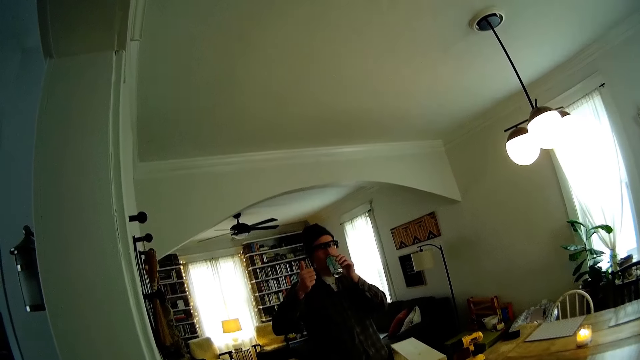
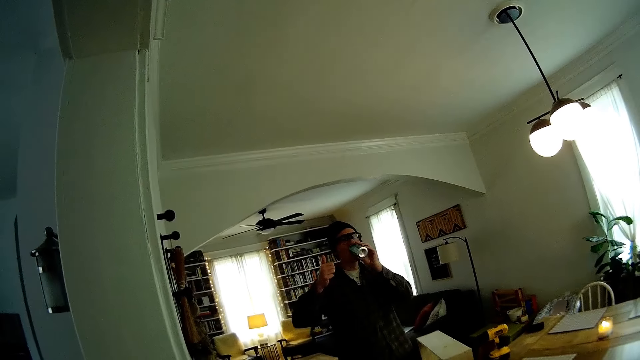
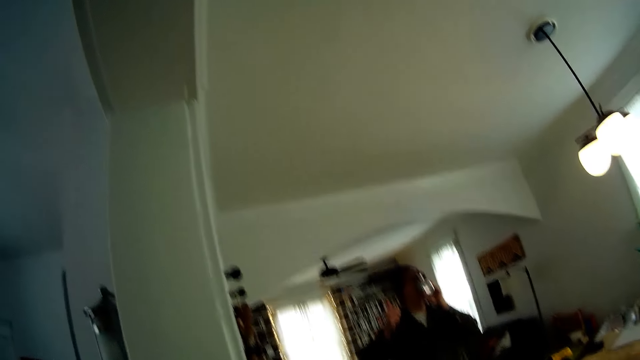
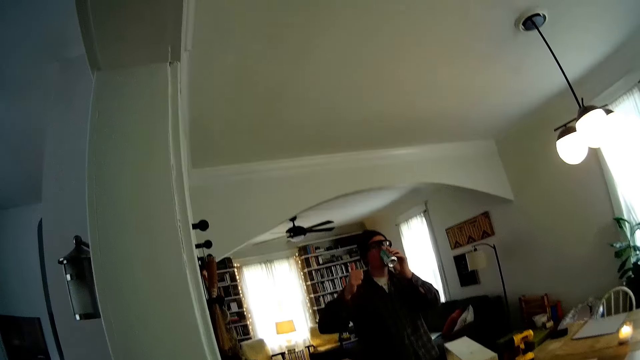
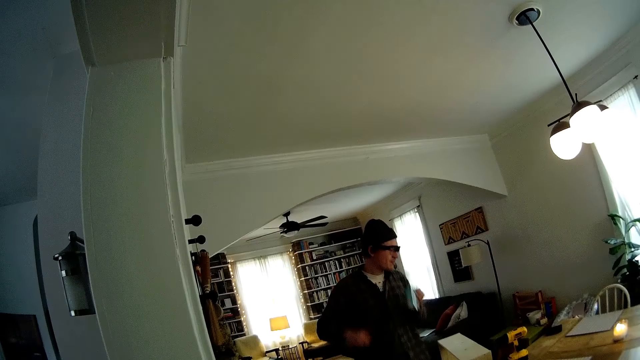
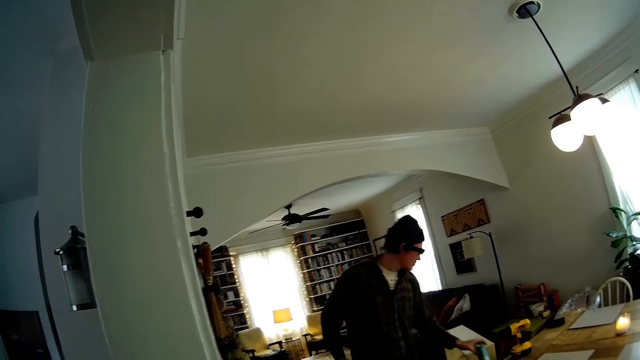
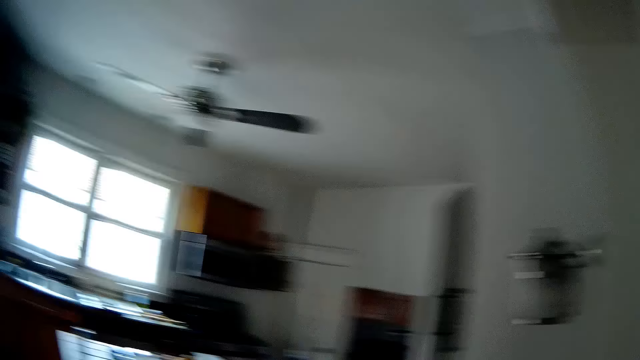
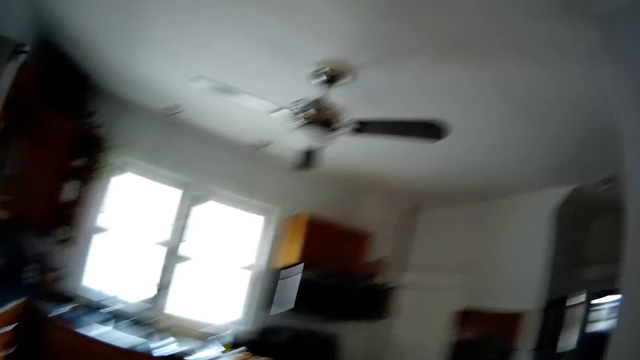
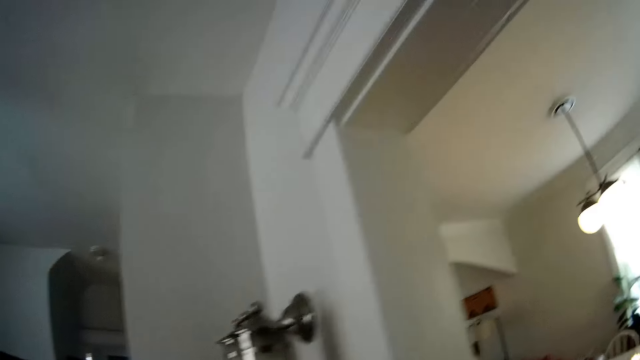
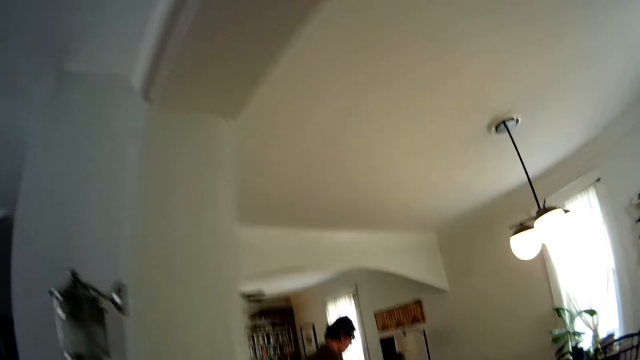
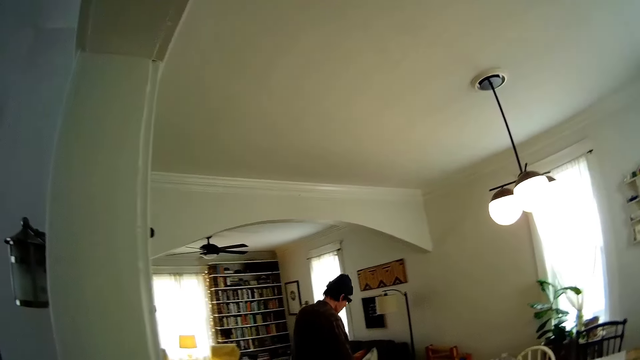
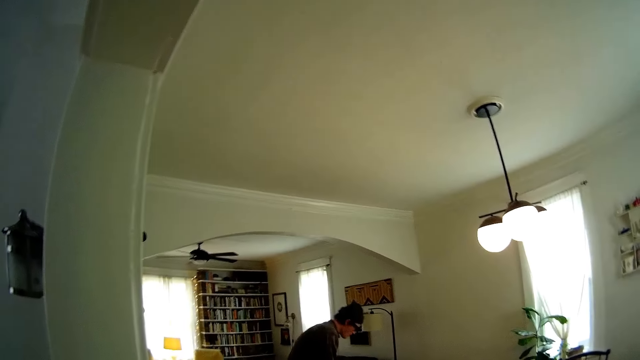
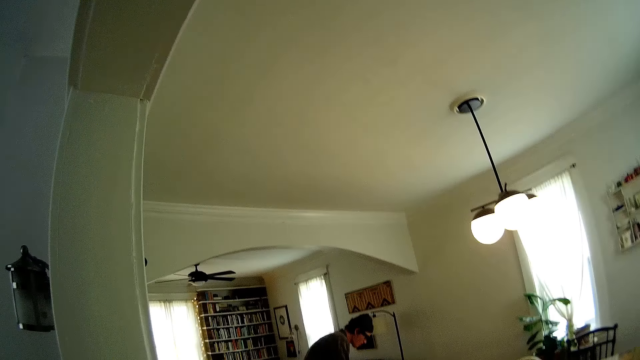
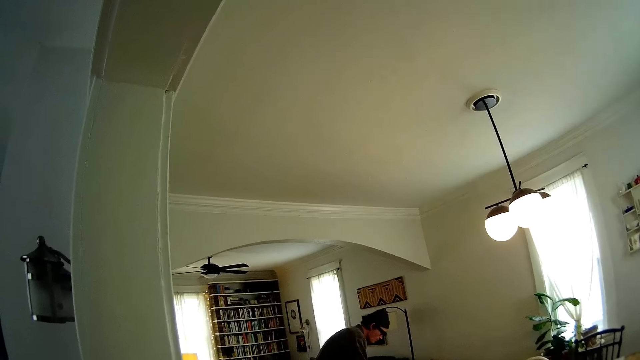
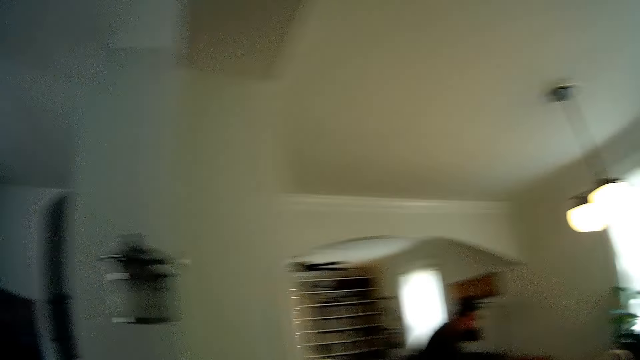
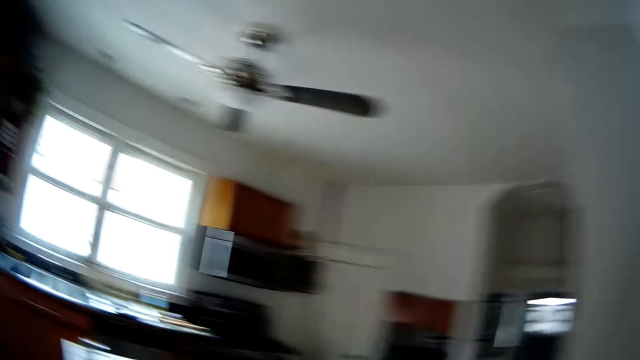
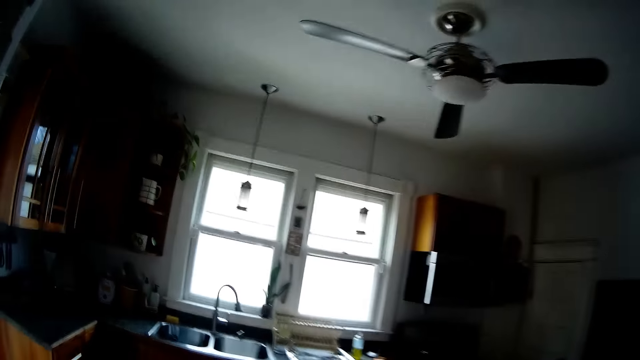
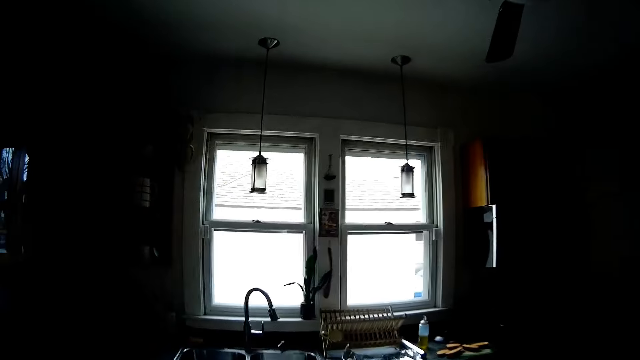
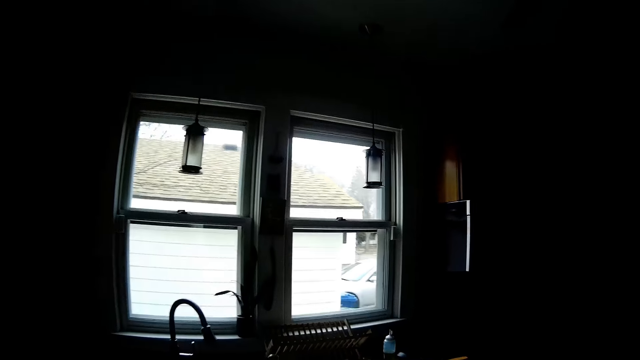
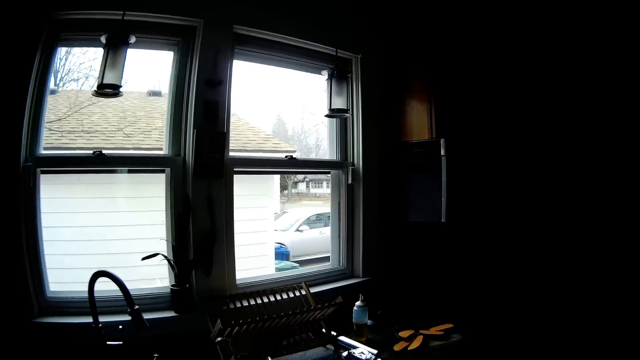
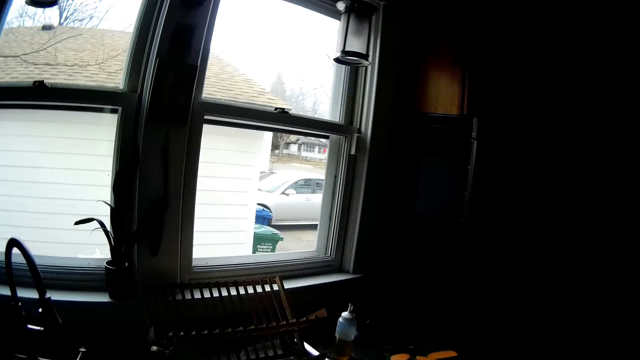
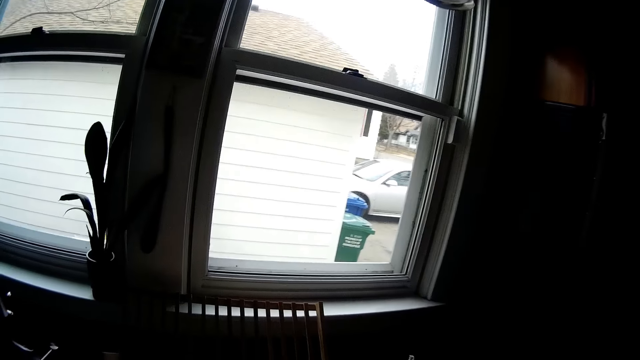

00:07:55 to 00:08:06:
A man drinks a drink. The camera wearer interacts with the man. They look around a room. The man puts down the drink on the table. The camera wearer walks around a kitchen. They interact with the man. They walk into the kitchen.

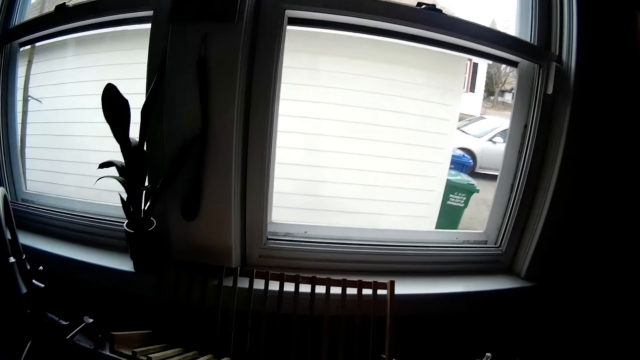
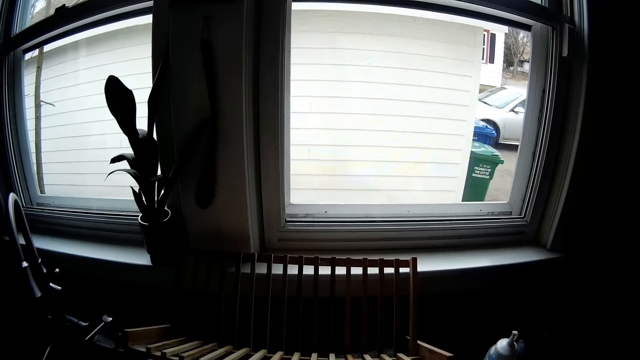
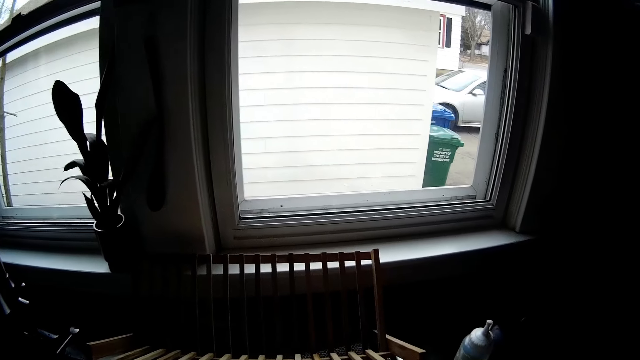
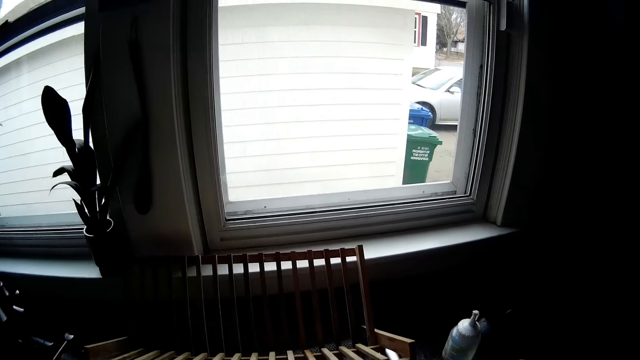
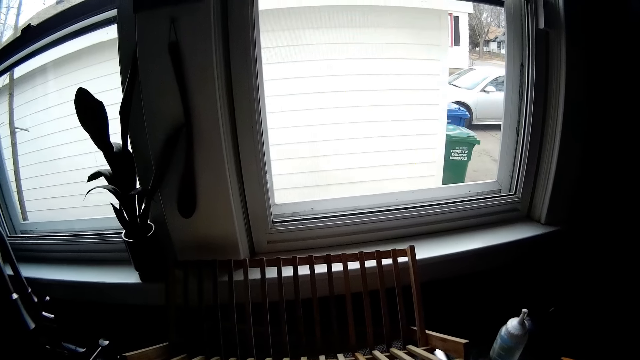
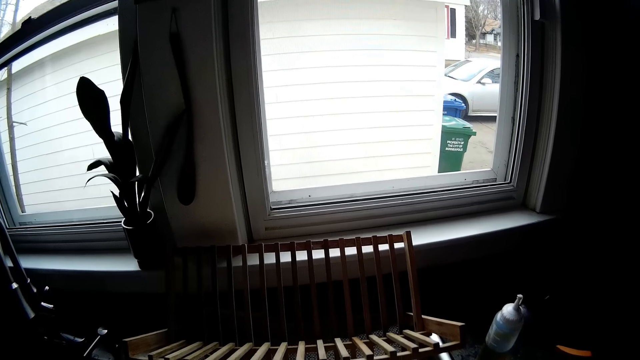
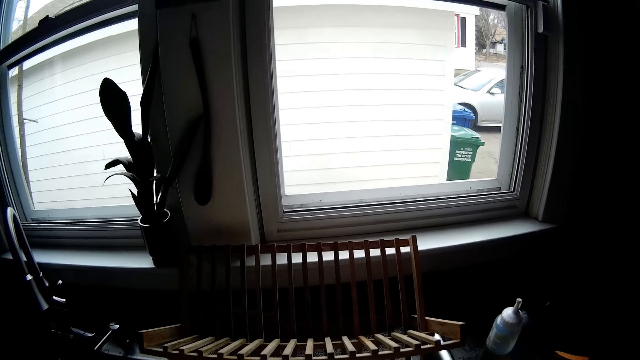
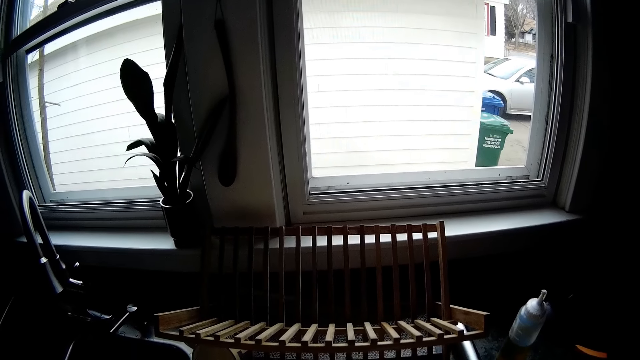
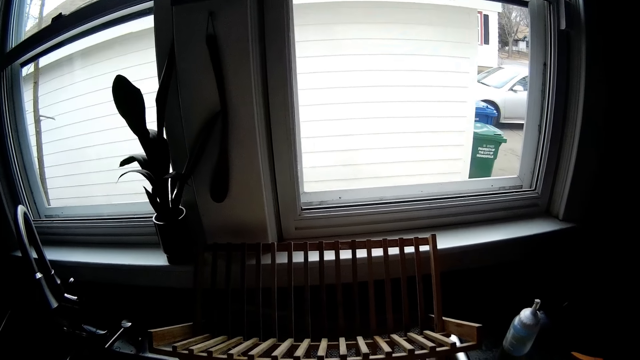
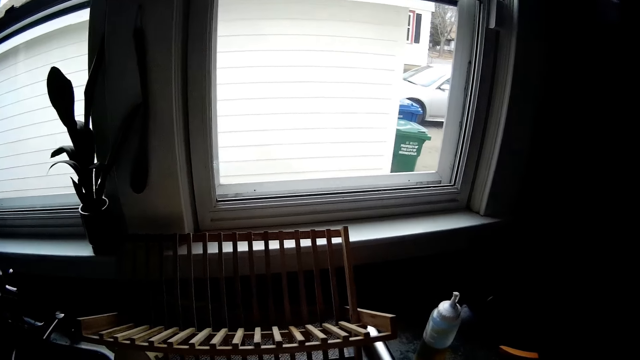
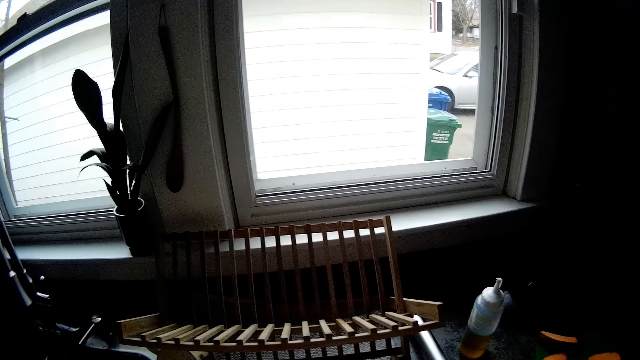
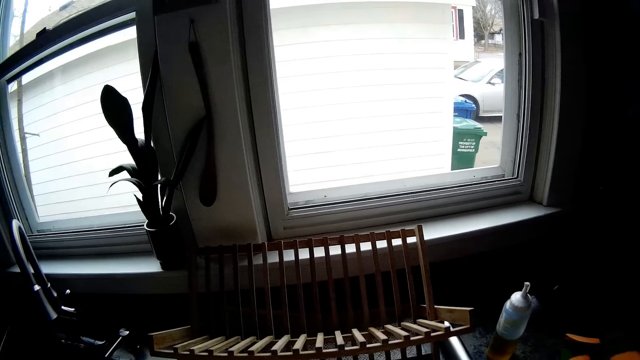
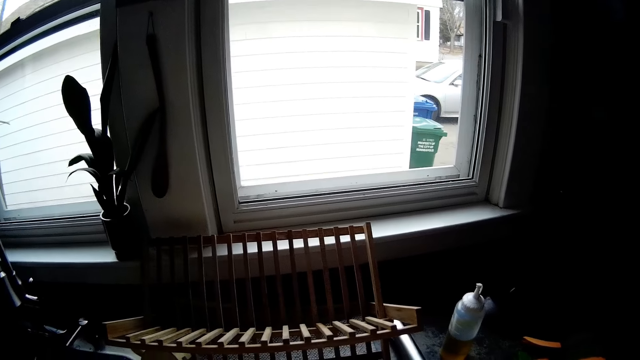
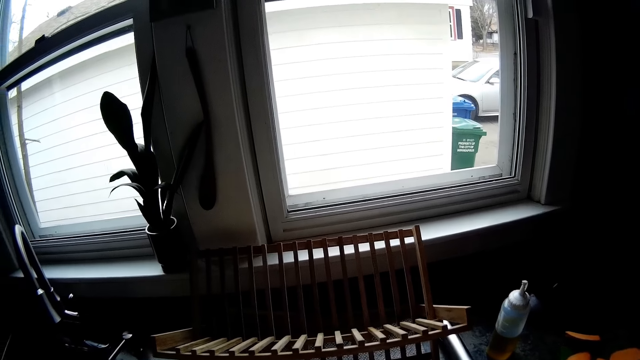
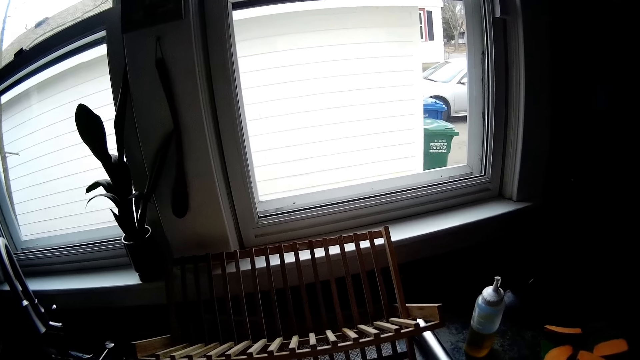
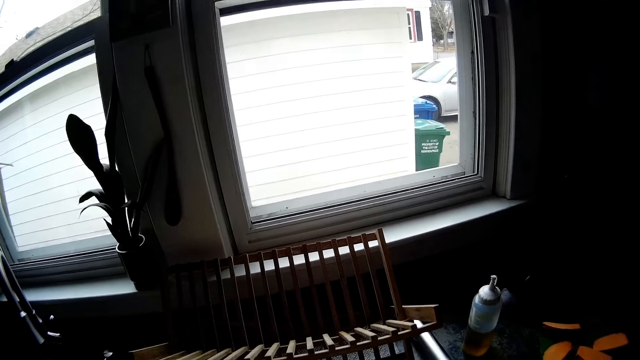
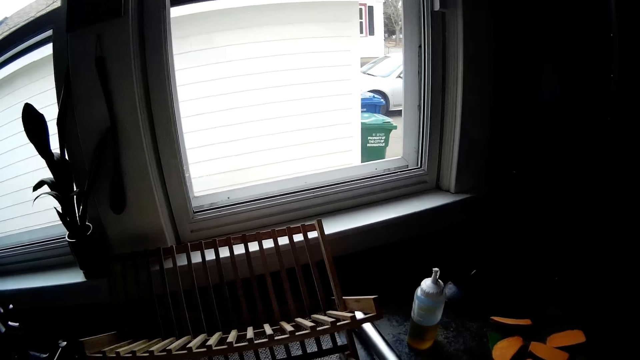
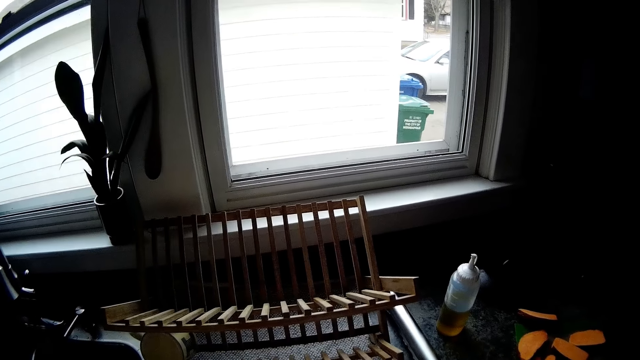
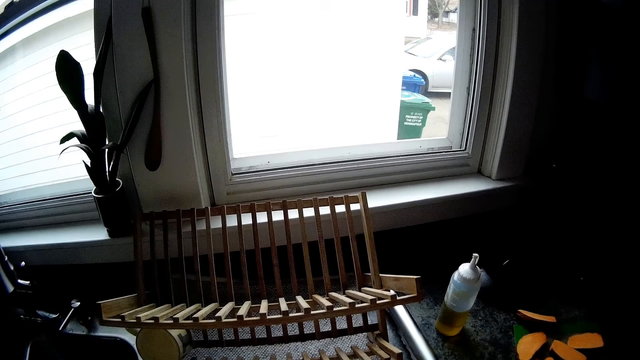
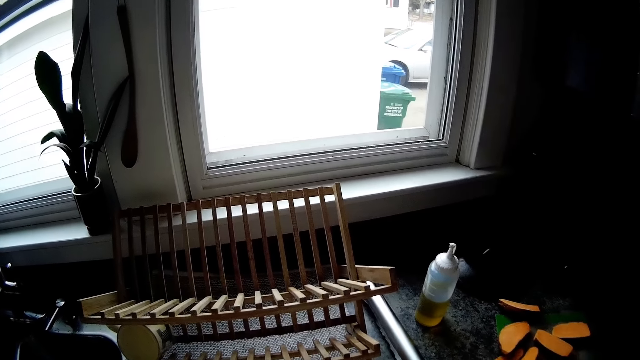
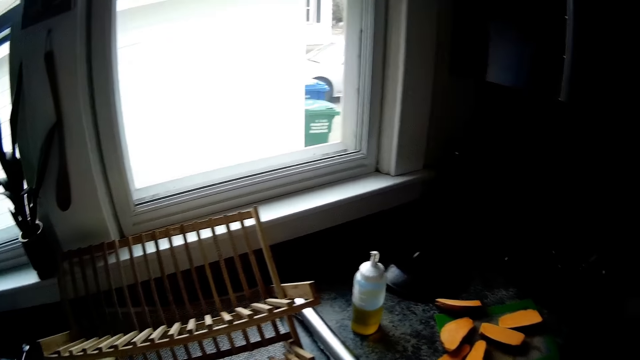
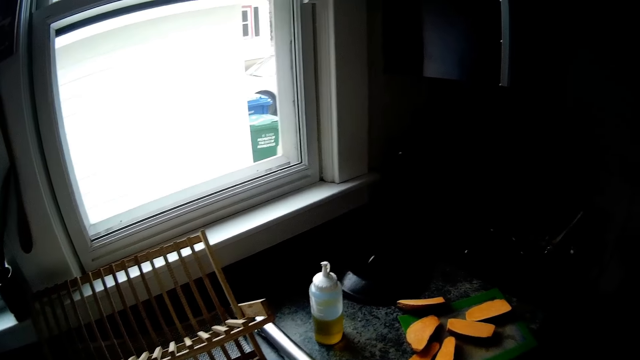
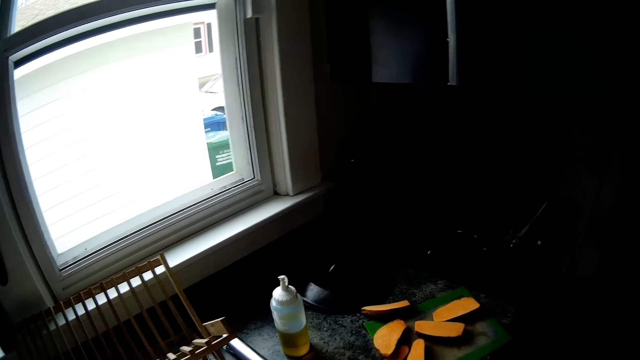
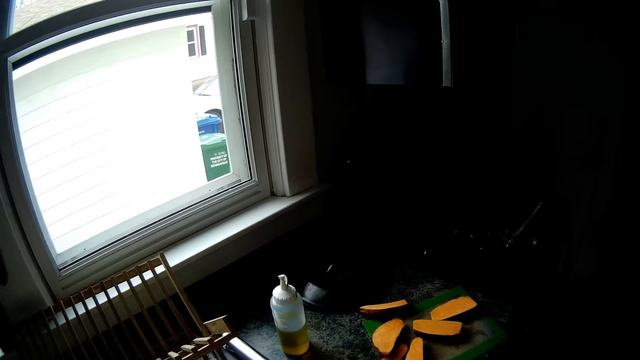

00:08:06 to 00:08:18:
The camera wearer picks up utensils. They look around a kitchen. They arrange the utensils.
